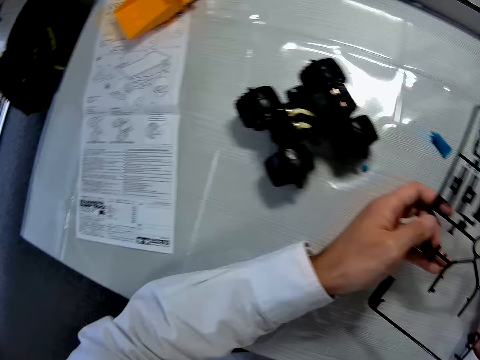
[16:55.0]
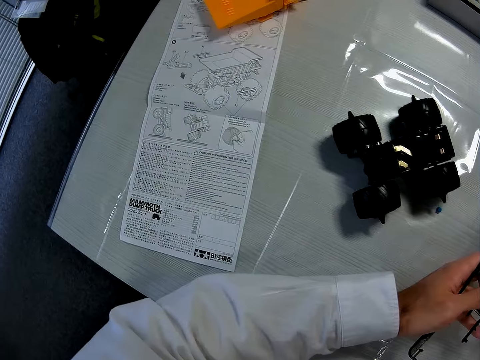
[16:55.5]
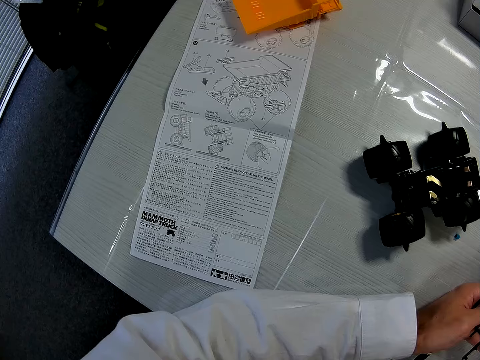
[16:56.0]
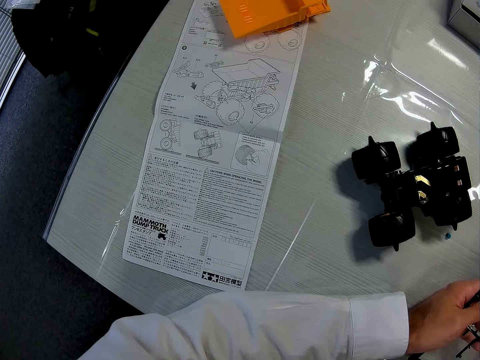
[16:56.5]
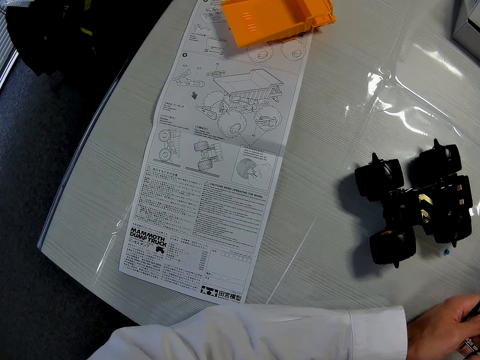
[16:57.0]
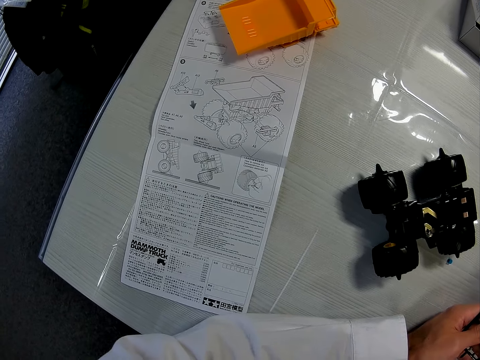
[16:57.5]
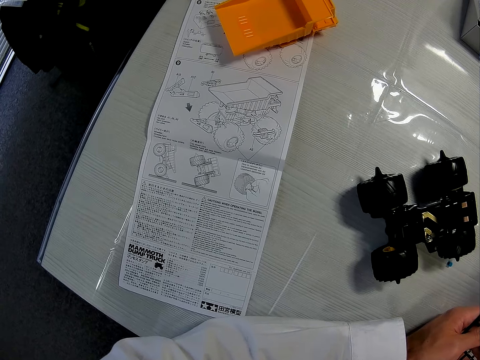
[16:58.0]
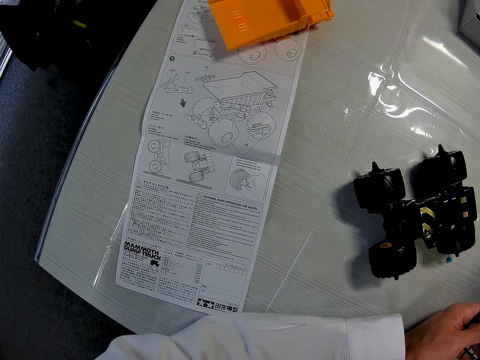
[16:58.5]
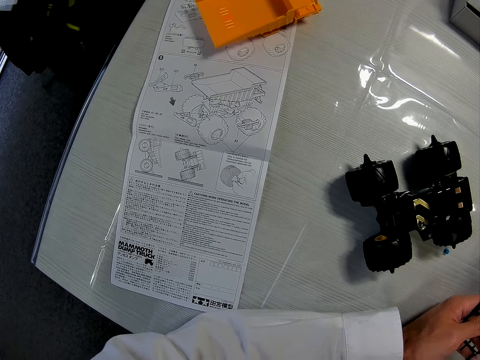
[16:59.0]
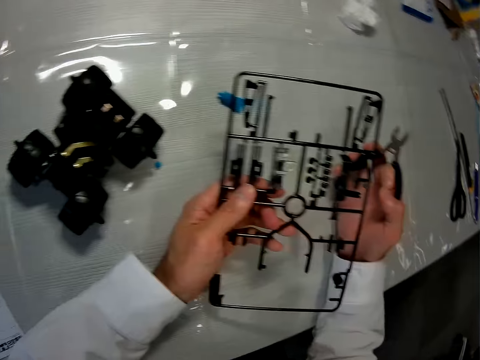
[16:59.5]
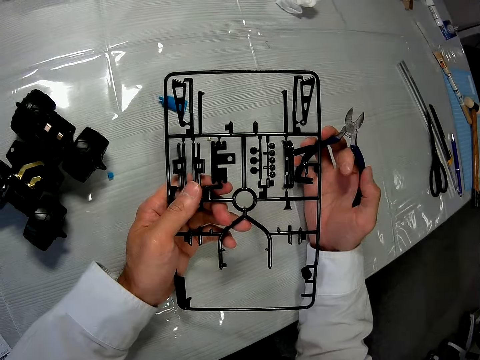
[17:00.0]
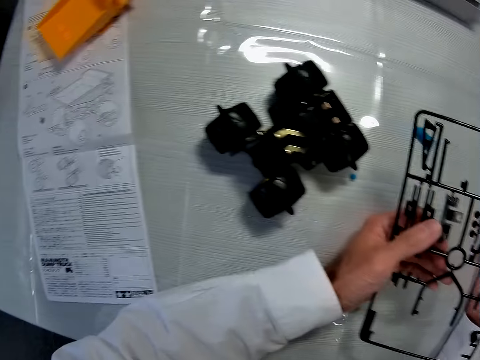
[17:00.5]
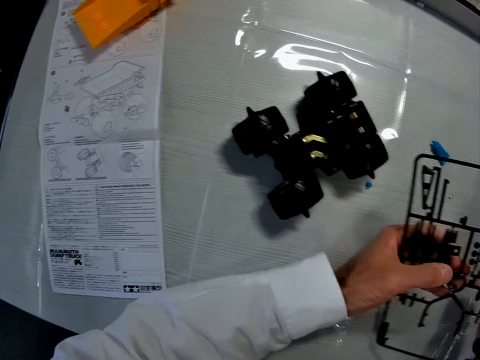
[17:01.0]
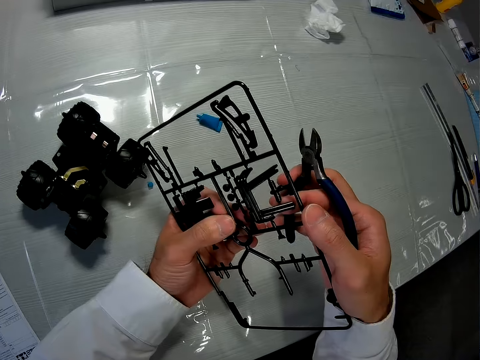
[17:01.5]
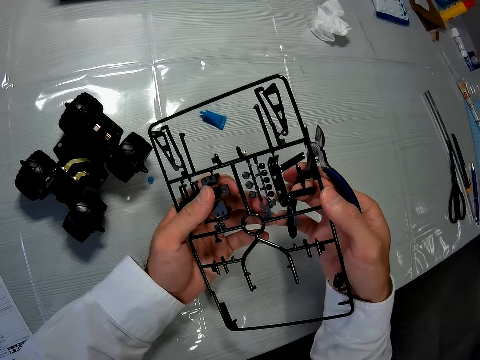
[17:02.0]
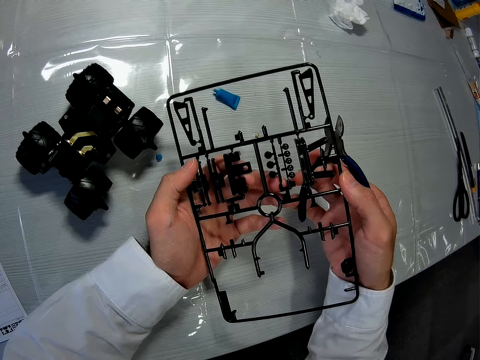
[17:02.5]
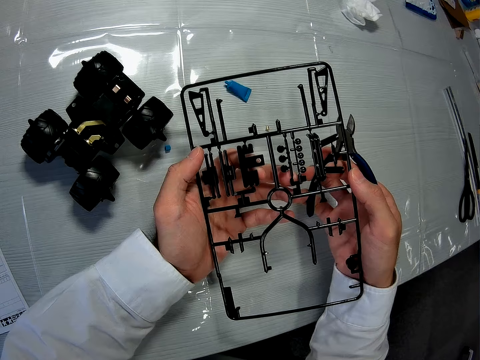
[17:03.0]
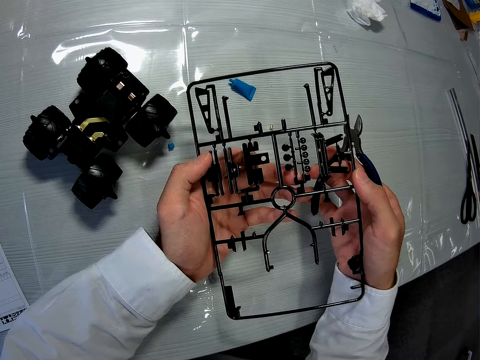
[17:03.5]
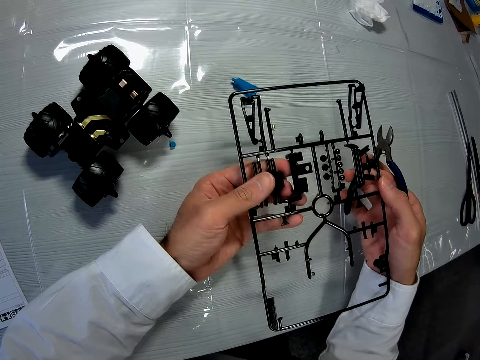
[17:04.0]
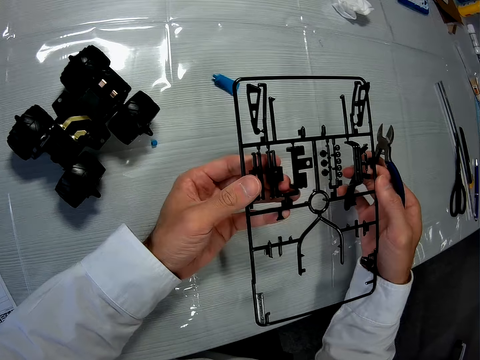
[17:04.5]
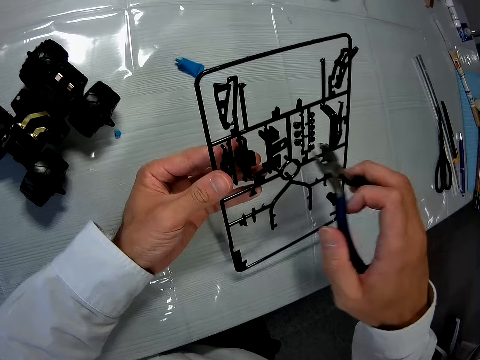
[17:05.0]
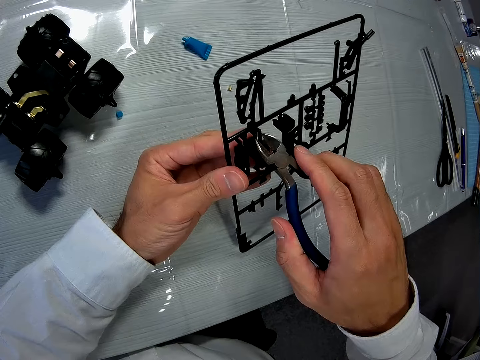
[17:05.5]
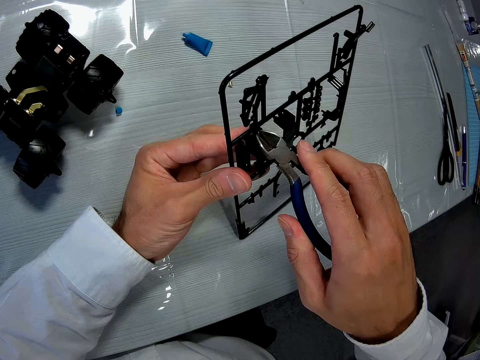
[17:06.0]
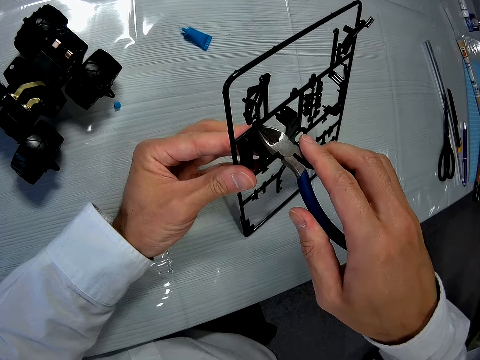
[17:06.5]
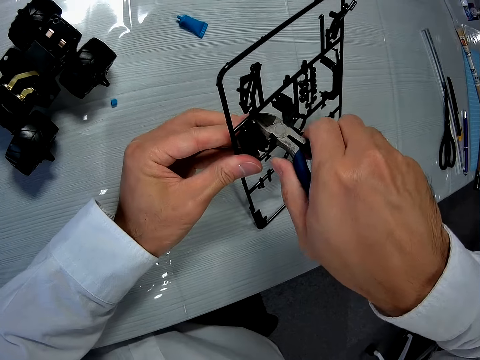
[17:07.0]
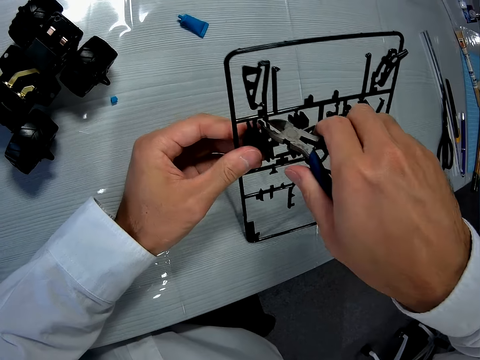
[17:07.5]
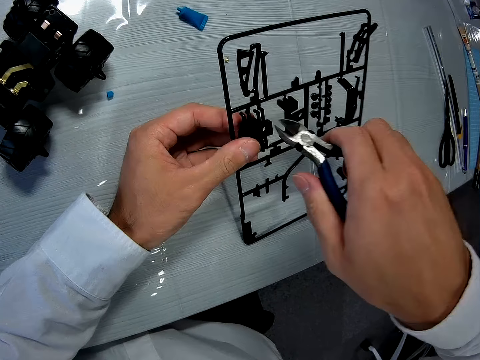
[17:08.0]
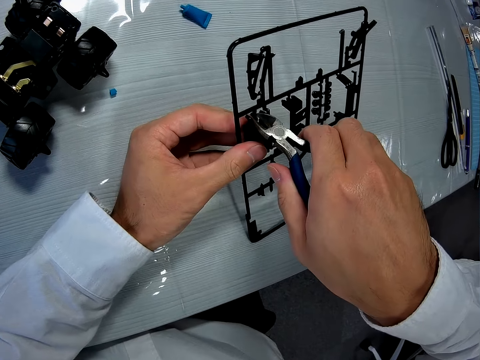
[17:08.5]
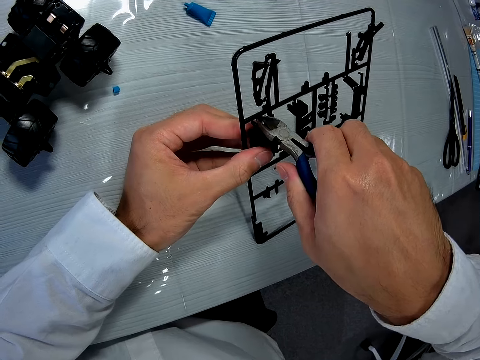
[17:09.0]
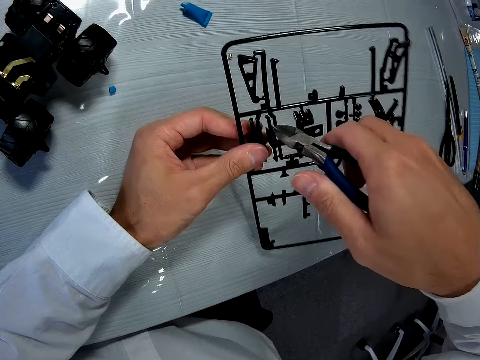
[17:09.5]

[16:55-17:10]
The camera wearer holds the plastic part. They cut out two pieces from the plastic structure.

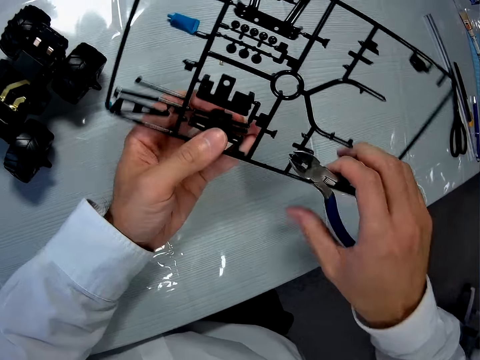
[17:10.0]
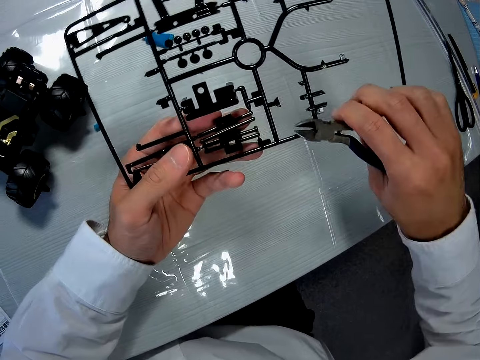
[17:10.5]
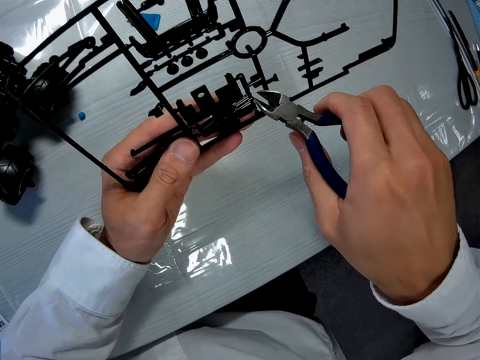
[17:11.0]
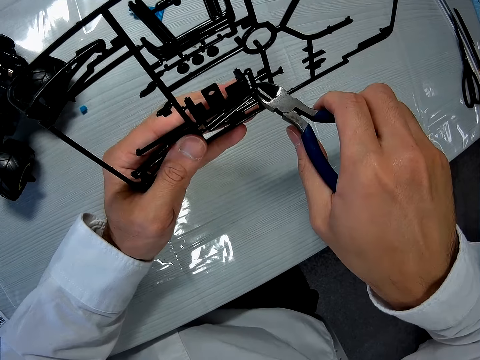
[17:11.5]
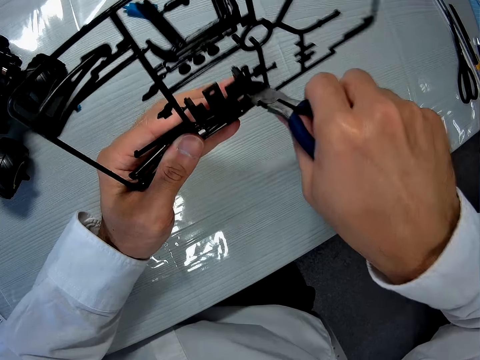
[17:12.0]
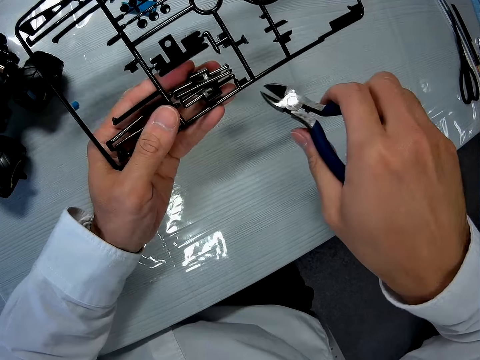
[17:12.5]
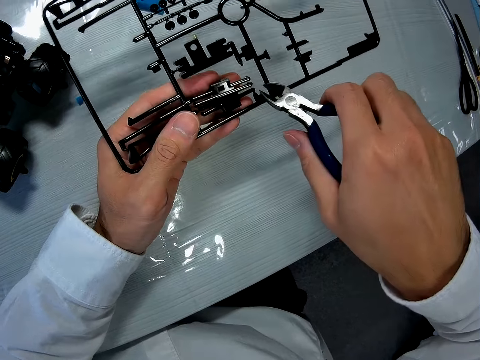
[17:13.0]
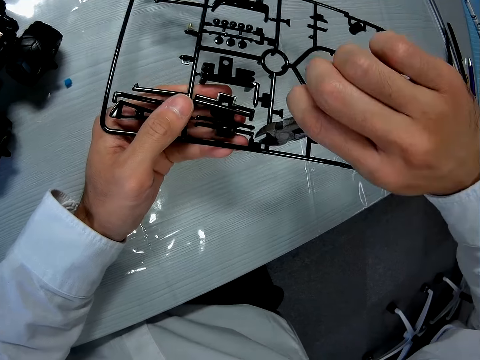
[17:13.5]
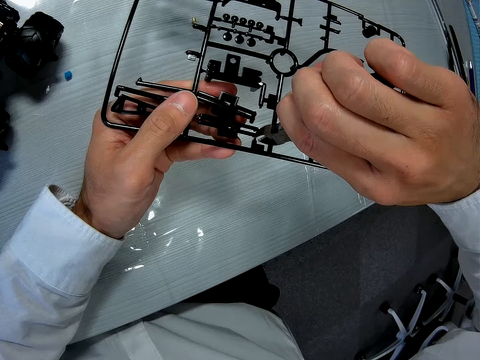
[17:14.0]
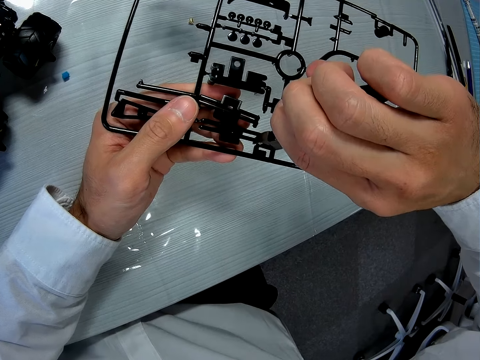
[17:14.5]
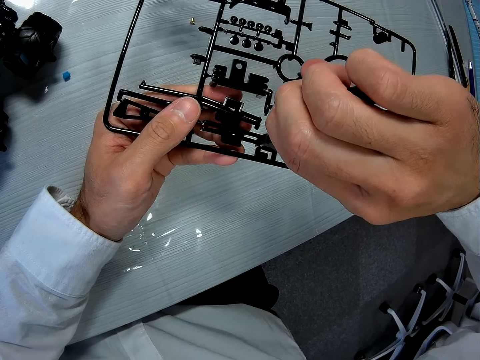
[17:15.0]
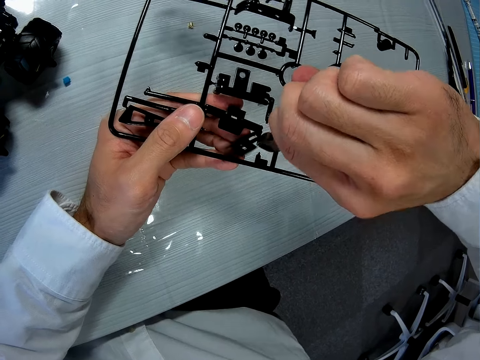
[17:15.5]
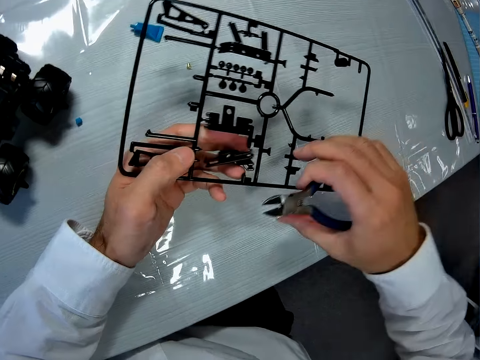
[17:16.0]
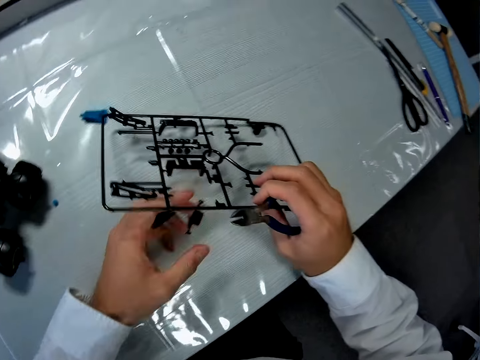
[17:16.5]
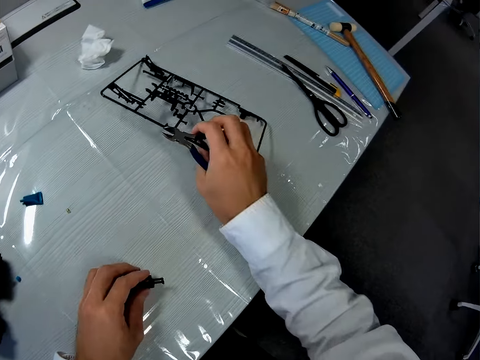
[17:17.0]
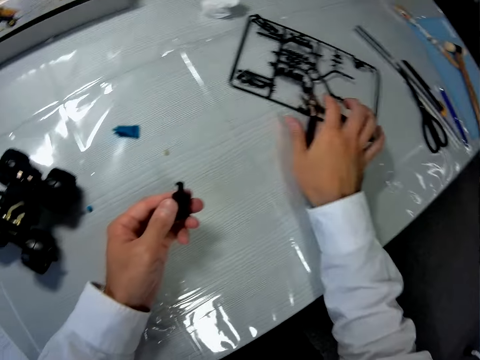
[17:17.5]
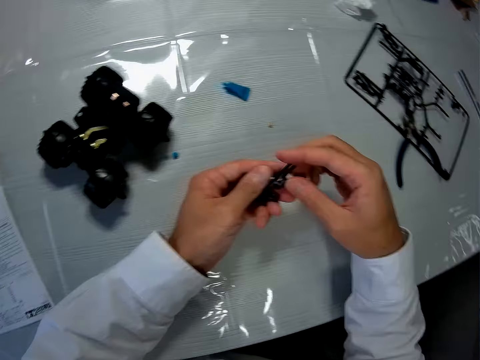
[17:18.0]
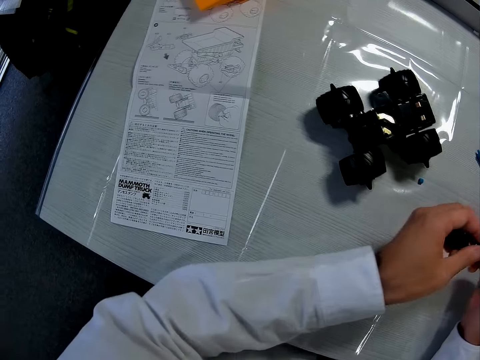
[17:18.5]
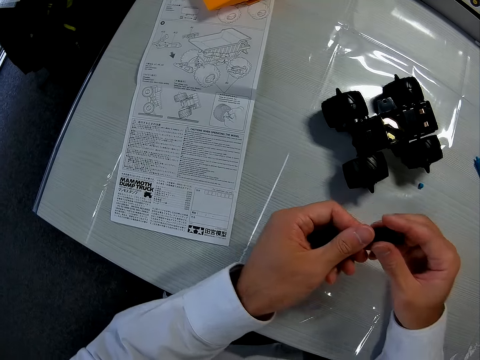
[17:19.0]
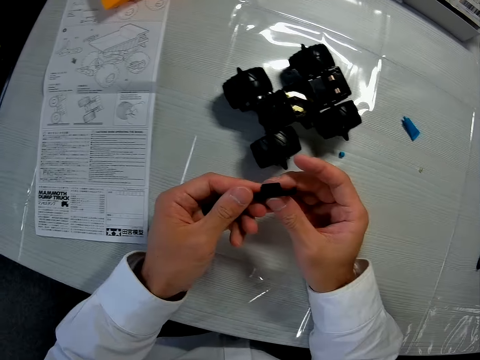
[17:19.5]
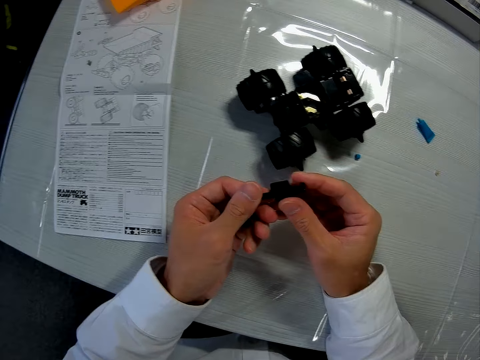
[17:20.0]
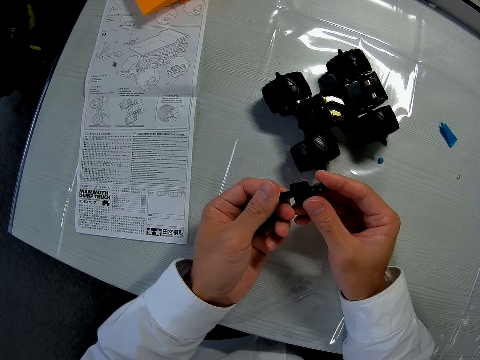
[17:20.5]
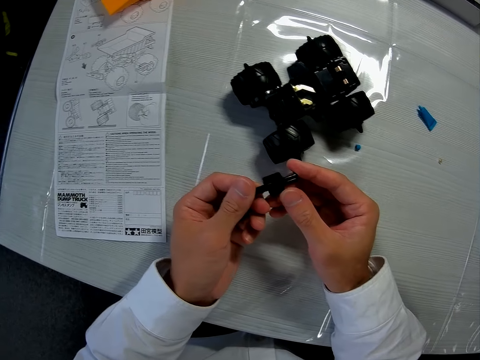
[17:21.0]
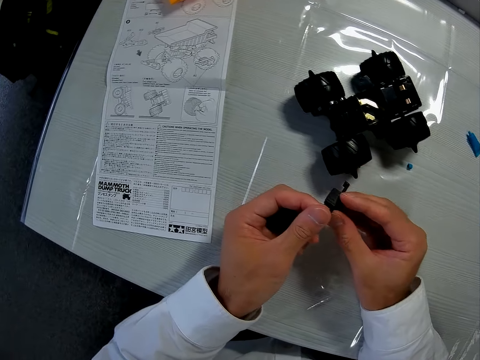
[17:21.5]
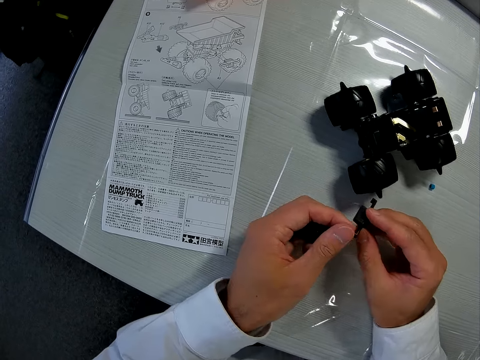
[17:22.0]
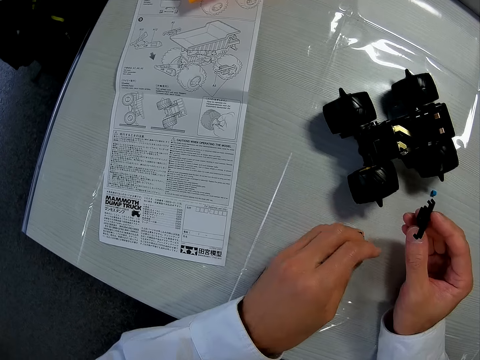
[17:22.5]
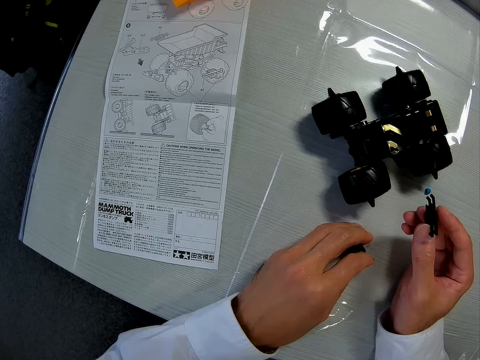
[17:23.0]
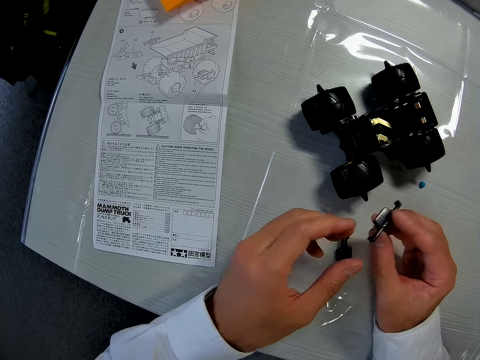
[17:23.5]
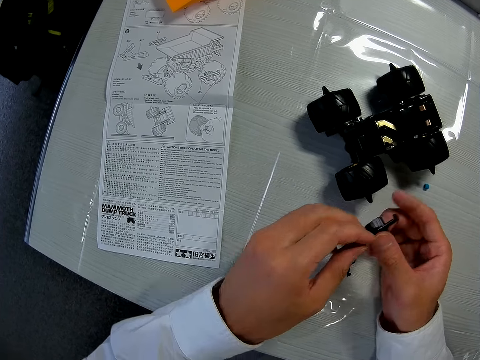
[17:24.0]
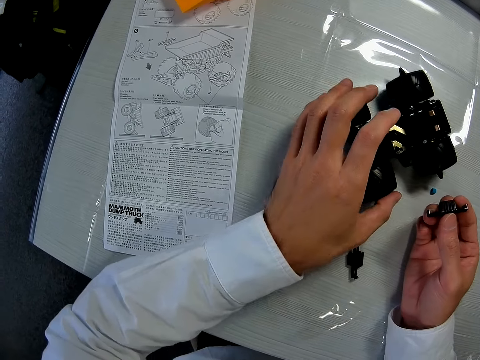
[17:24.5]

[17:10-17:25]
The camera wearer breaks the plastic part with pliers. They drop both the plastic structure and the cutter on the table. They touch the plastic part. They drop a piece of plastic on the table.
